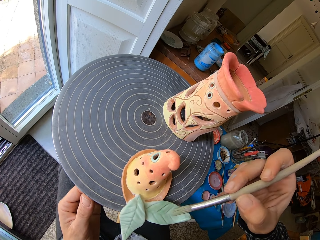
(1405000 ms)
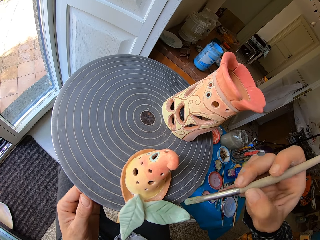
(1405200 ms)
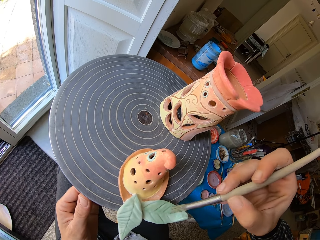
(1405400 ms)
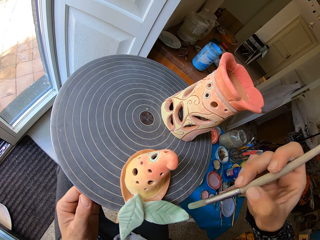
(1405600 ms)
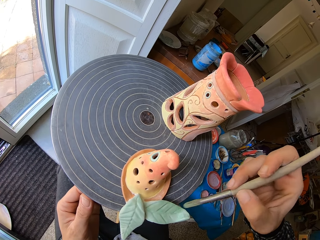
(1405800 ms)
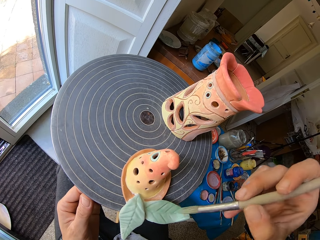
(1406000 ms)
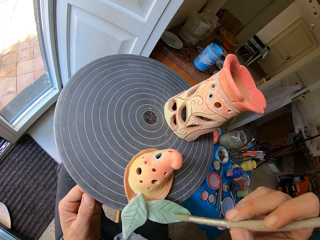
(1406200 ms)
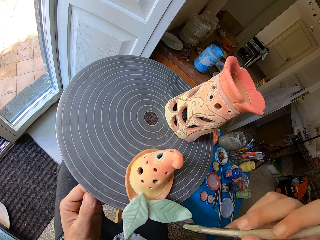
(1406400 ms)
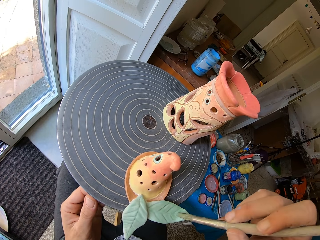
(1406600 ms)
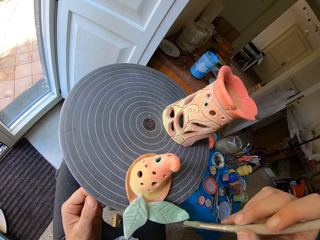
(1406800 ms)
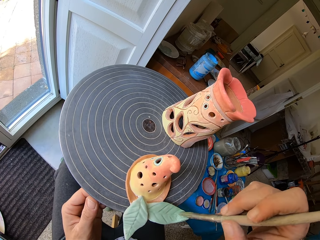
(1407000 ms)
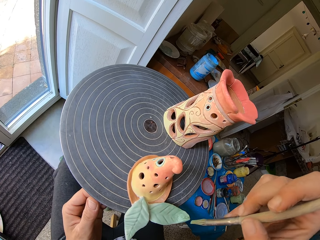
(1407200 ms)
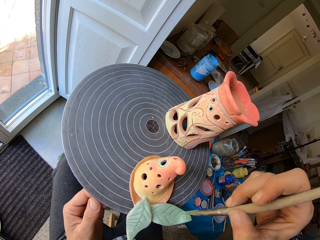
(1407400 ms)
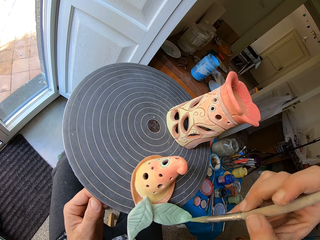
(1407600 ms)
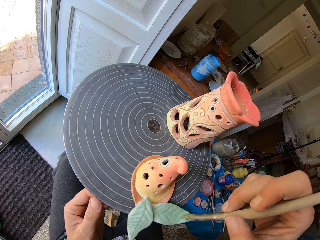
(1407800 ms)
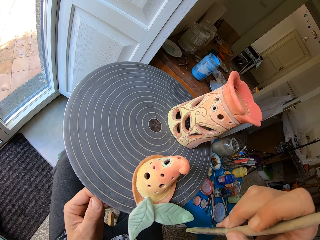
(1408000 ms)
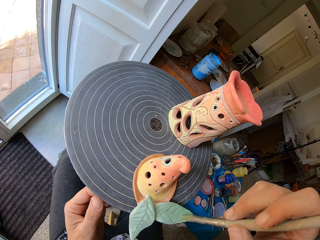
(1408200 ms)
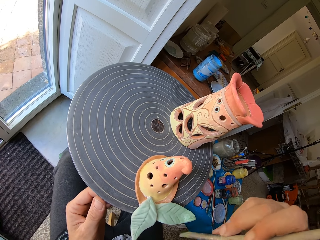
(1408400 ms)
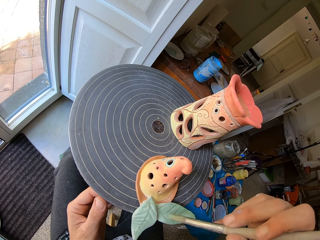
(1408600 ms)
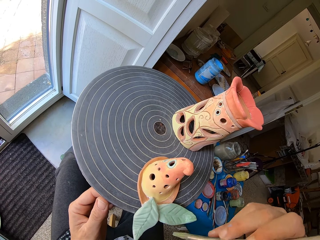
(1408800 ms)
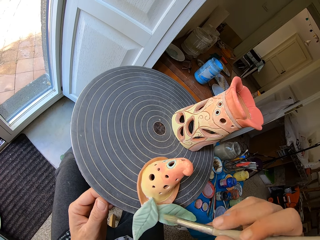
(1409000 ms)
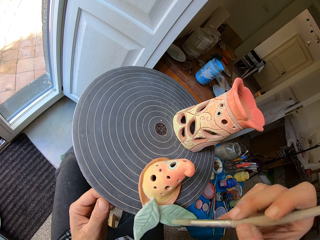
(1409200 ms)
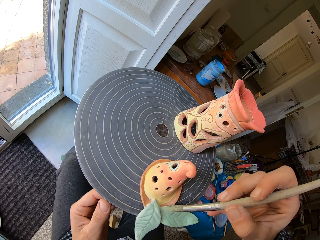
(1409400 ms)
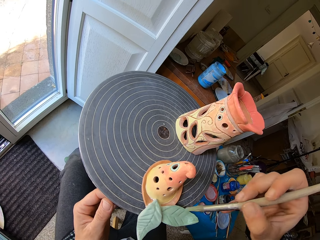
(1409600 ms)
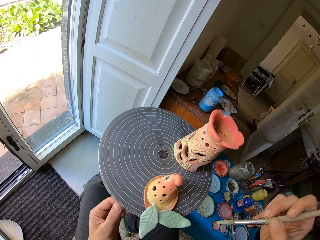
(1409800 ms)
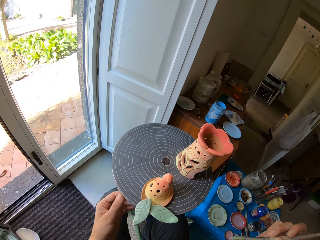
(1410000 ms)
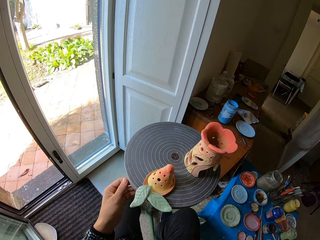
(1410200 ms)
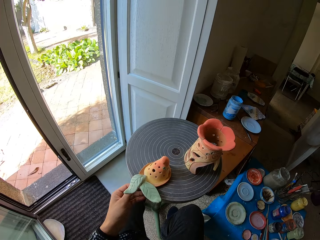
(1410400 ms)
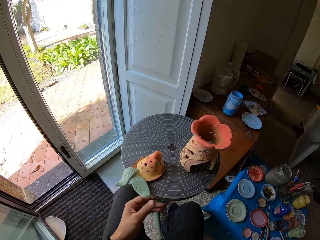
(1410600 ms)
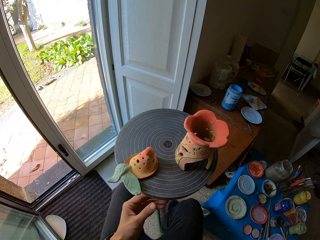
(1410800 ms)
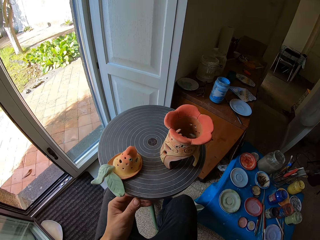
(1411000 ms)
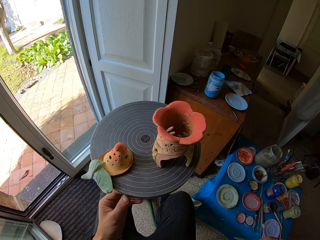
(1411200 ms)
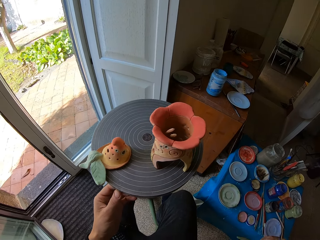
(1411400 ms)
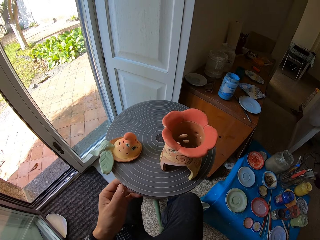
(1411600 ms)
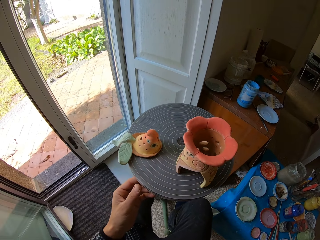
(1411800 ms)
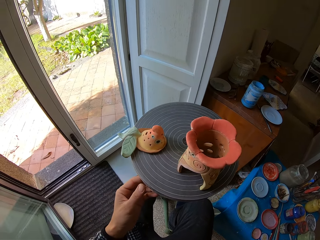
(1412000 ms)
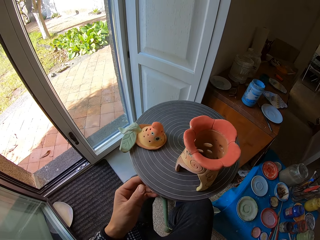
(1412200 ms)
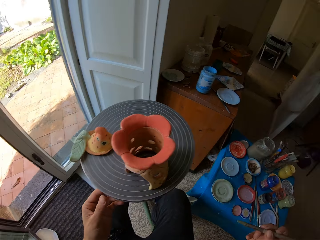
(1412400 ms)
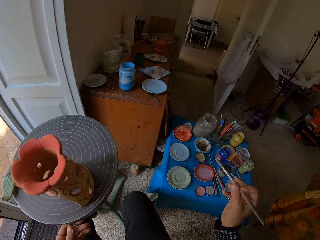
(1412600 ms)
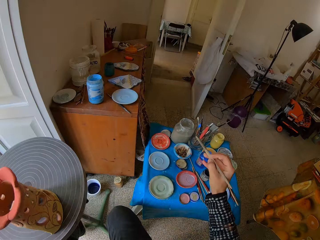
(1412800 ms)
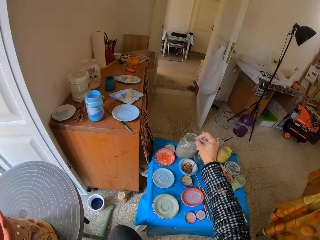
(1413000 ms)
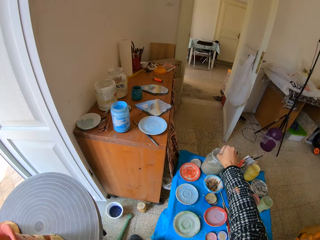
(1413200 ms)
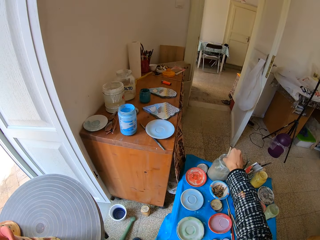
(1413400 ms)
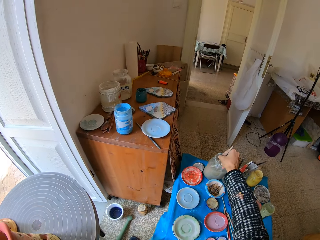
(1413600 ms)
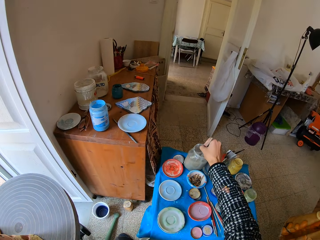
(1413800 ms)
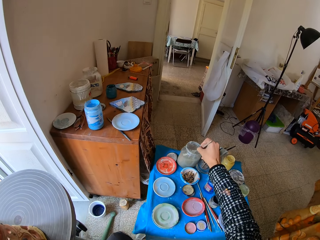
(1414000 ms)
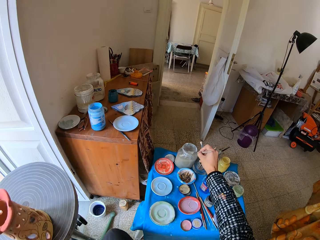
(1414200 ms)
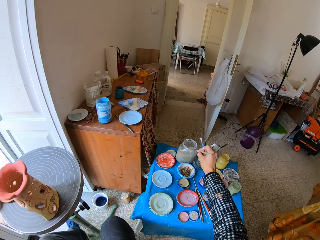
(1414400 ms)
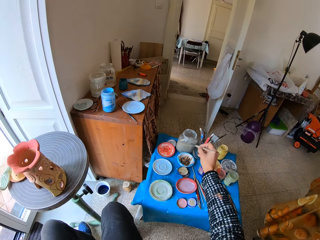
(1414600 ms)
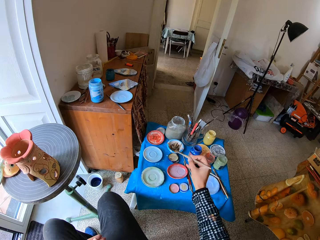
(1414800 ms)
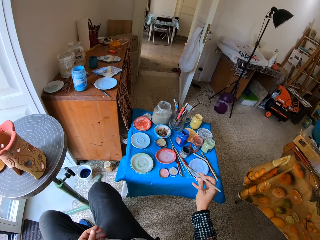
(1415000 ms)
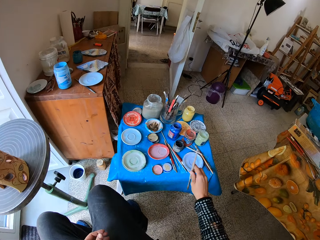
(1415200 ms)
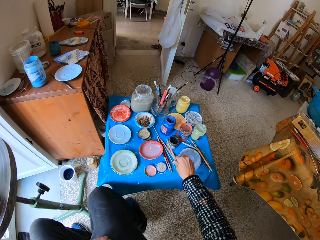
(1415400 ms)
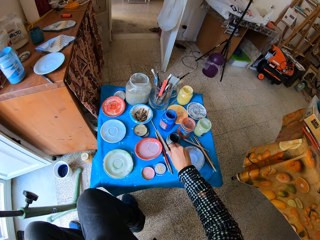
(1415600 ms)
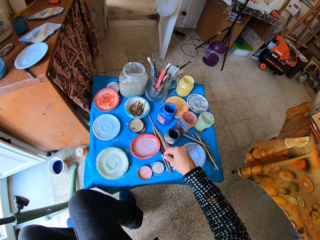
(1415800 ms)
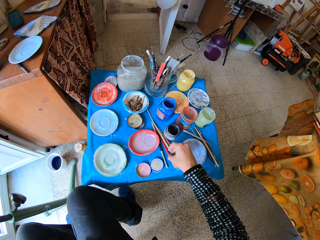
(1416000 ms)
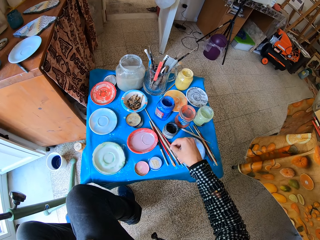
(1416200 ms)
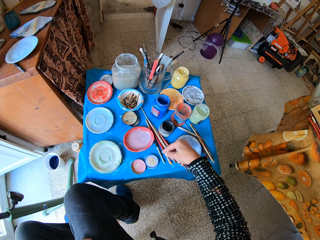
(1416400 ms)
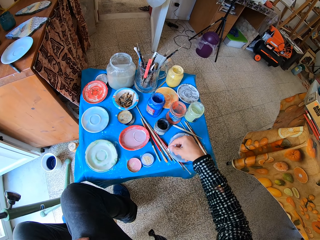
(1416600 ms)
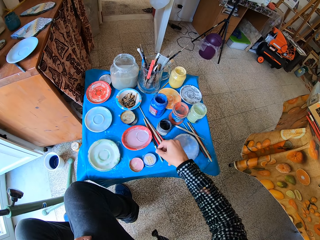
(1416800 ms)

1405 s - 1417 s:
The camera wearer rotates the stand. He rinses the paintbrush in a jar with liquid on the table with his right hand. He stirs paints in the can with the painting brush. He places the paintbrush on the table with his right hand.

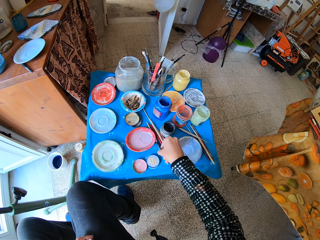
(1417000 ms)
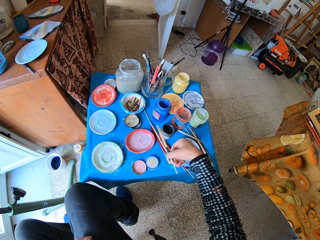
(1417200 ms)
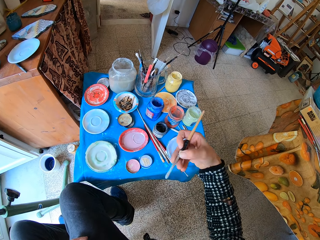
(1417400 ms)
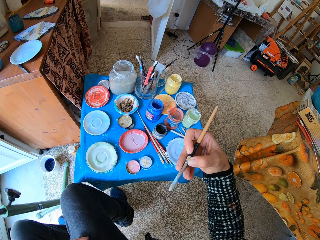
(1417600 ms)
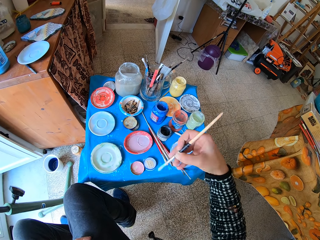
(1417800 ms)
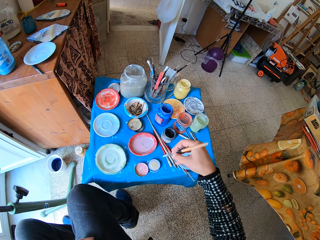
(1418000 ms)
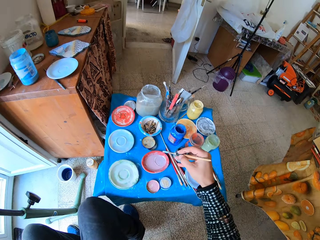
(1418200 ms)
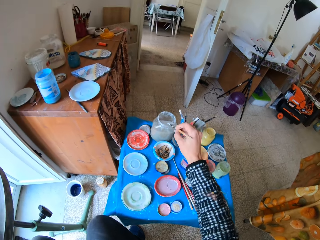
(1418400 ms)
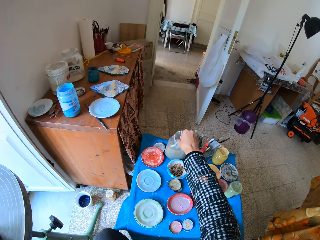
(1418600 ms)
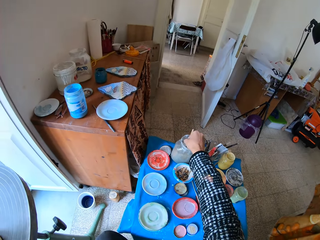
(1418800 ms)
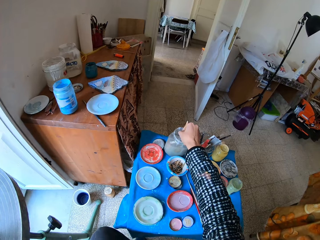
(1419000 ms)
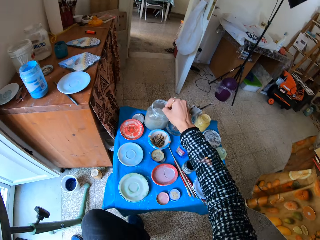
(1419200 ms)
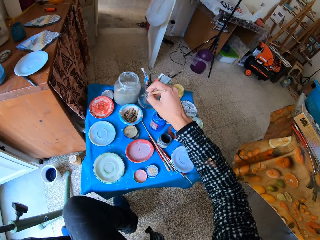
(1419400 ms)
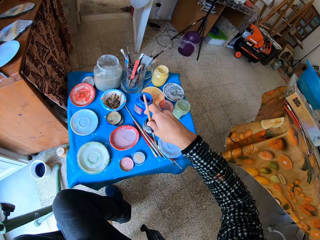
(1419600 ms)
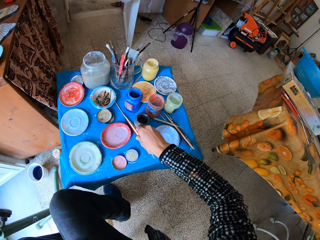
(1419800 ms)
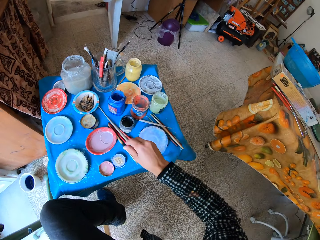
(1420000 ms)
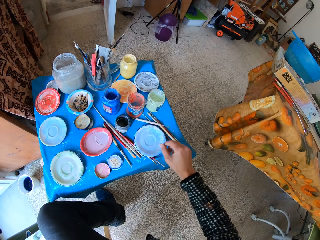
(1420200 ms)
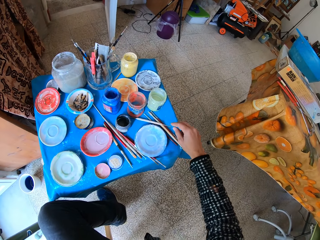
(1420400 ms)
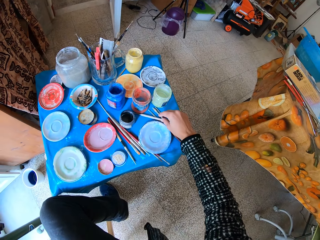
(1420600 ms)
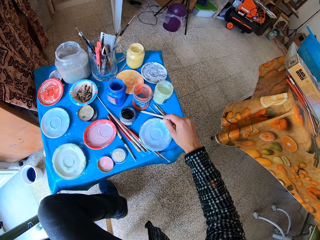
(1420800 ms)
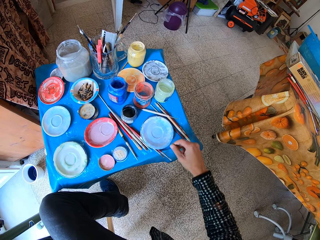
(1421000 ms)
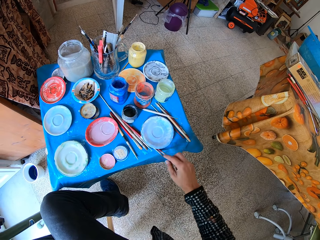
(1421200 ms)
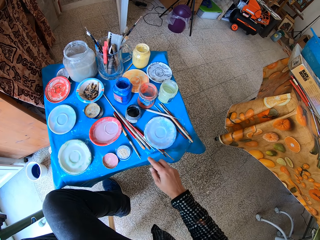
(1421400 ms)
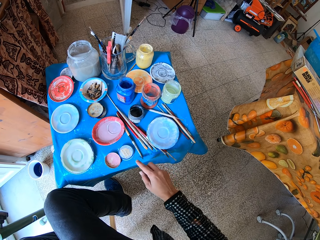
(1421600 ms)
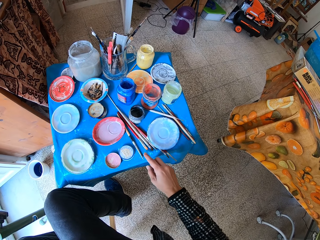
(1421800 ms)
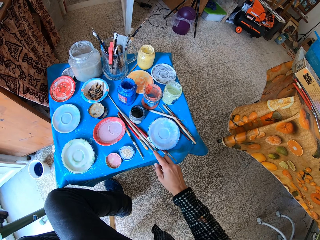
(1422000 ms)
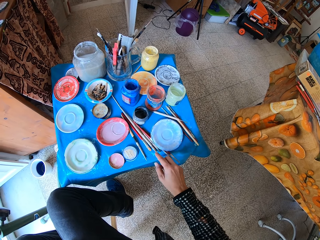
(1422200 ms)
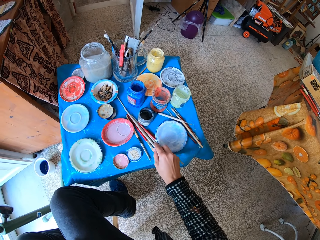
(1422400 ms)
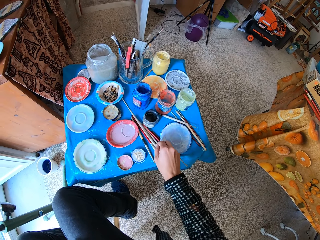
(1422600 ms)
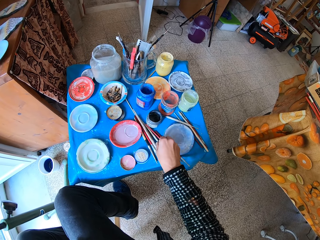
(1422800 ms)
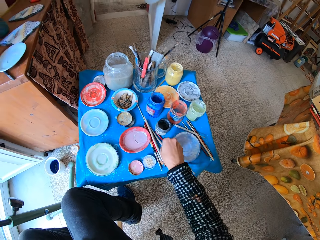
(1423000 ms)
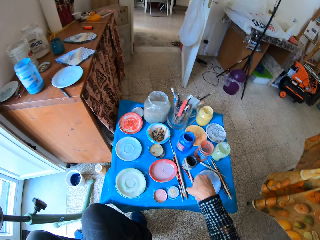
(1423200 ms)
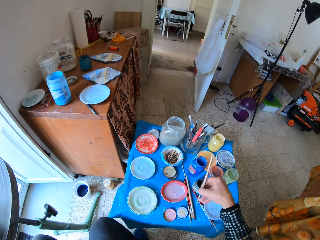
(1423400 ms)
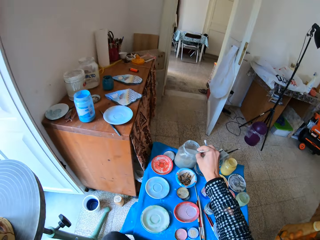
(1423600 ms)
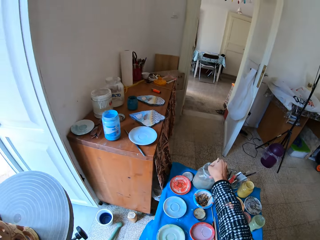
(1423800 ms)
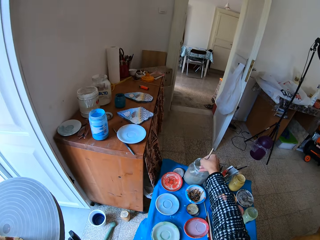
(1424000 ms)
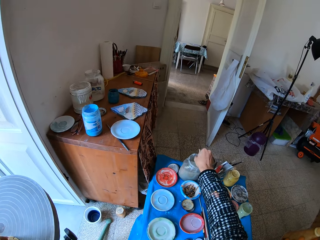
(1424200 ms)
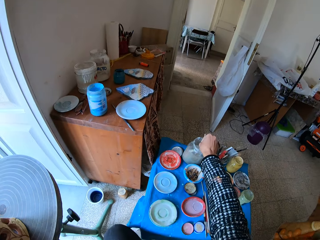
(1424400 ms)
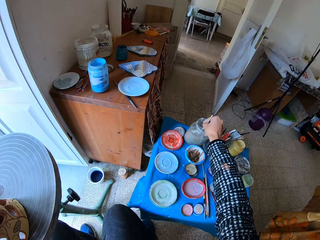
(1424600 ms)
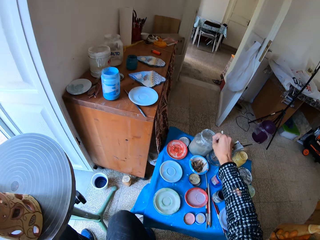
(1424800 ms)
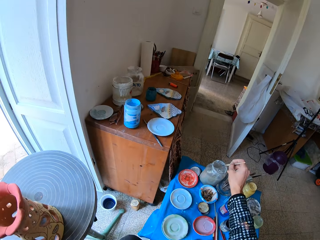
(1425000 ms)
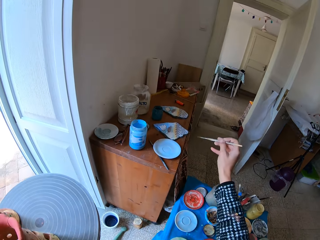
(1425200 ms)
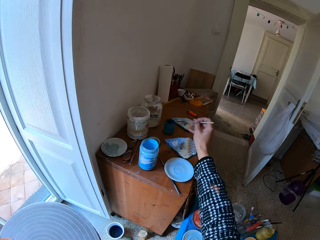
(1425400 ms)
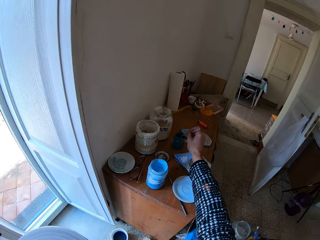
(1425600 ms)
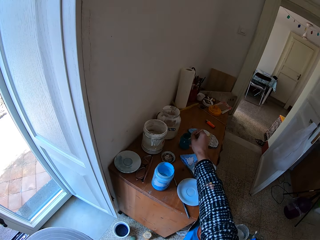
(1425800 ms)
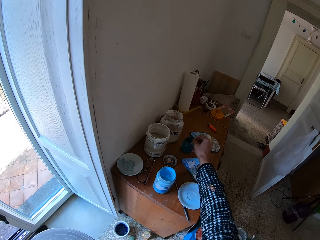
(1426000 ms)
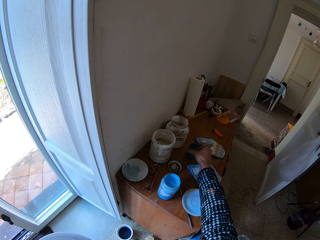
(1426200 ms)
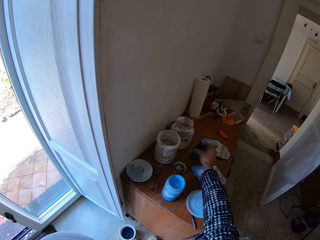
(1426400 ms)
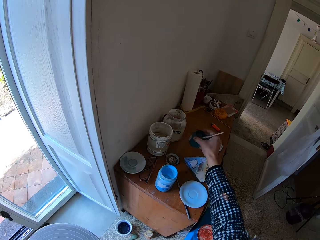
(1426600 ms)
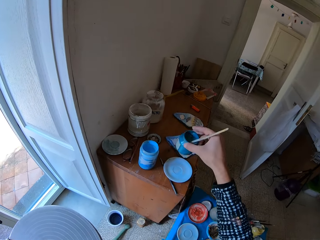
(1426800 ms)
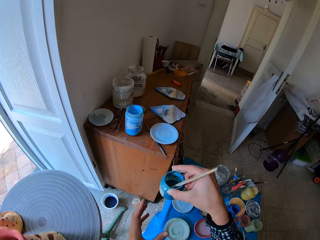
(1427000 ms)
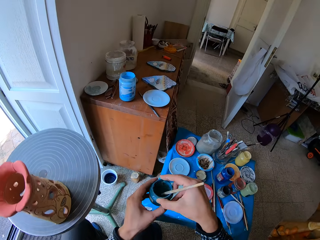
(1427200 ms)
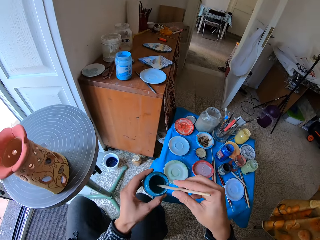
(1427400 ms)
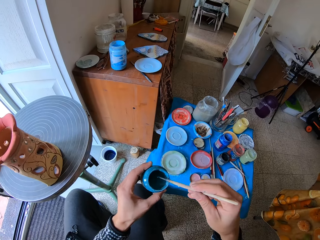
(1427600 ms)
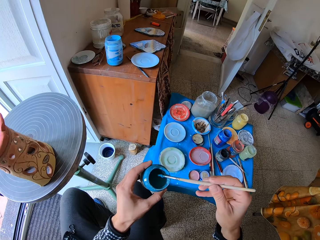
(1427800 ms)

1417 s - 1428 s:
The camera wearer picks a paintbrush from the table with his right hand. He rinses the paintbrush in the jar with liquid with his right hand. He stirs paints in the can with the paintbrush. He places the paintbrush on the table with his right hand. He picks another paintbrush from the table with his right hand. He rinses the paintbrush in the jar with liquid with his right hand. He stirs paints in the can with the paintbrush. He dips the paintbrush into a container with blue paint on the table with his right hand. He picks the container with blue paint from the table with his right hand. He takes paint from the container with blue paint with the paintbrush with his right hand.
